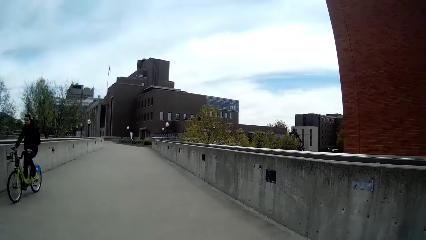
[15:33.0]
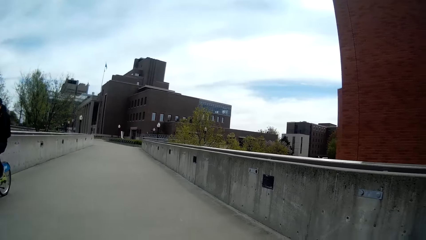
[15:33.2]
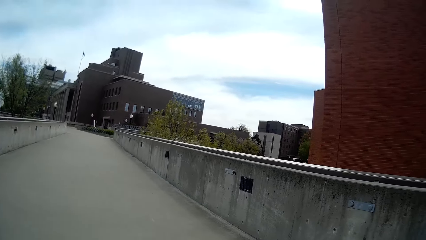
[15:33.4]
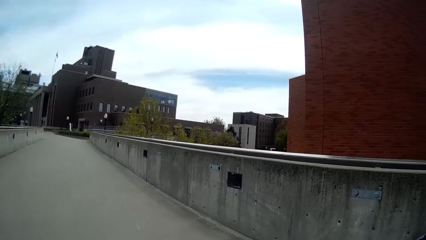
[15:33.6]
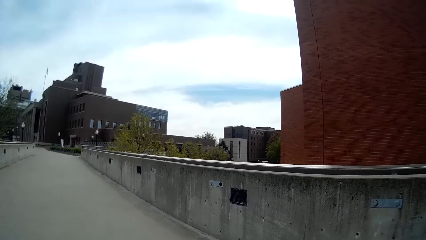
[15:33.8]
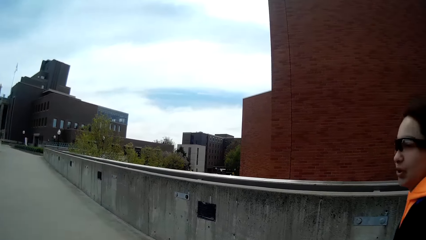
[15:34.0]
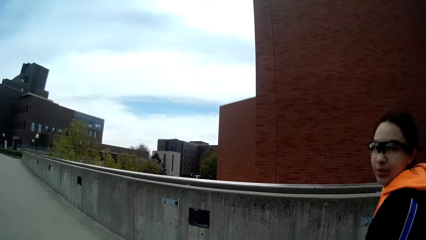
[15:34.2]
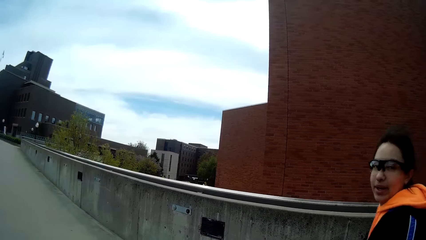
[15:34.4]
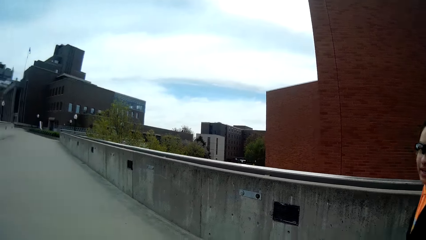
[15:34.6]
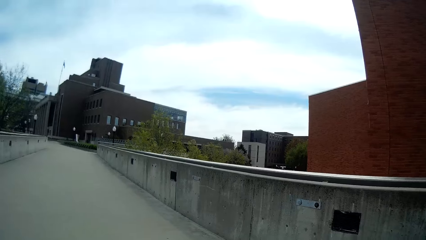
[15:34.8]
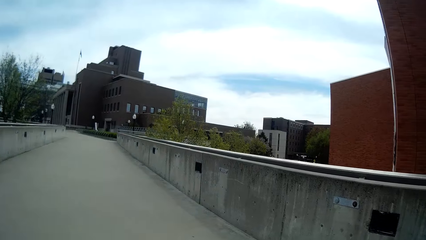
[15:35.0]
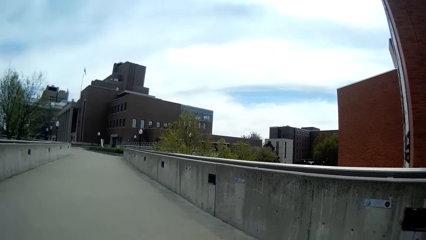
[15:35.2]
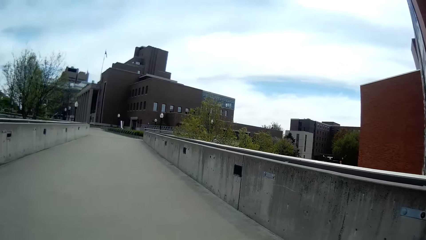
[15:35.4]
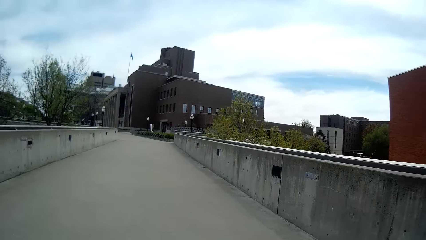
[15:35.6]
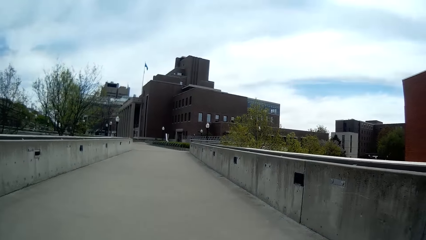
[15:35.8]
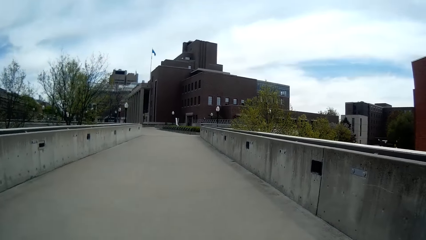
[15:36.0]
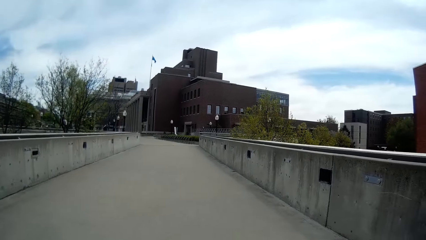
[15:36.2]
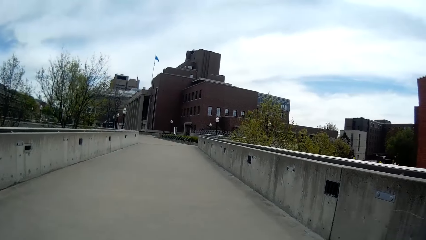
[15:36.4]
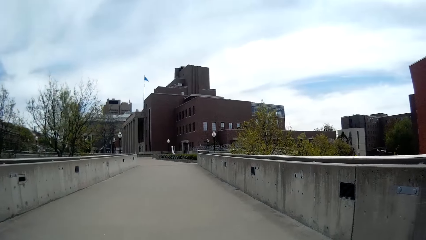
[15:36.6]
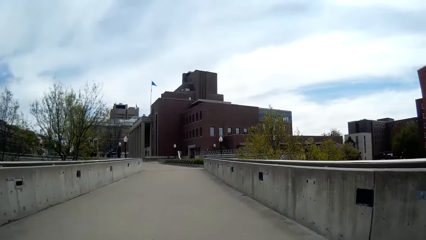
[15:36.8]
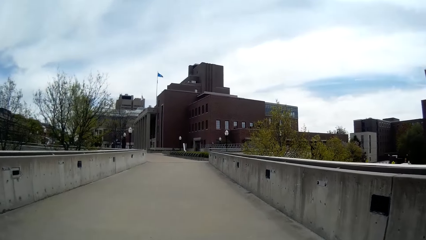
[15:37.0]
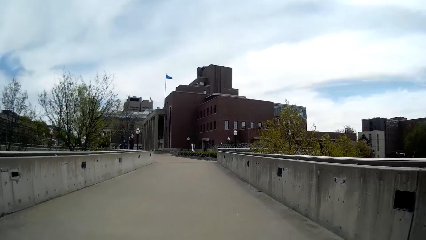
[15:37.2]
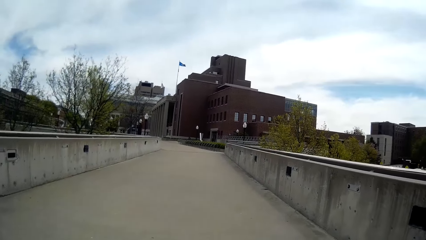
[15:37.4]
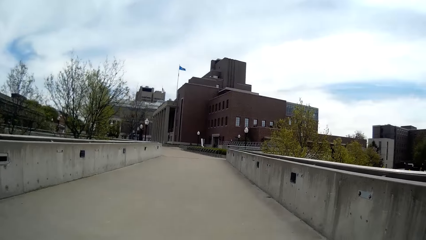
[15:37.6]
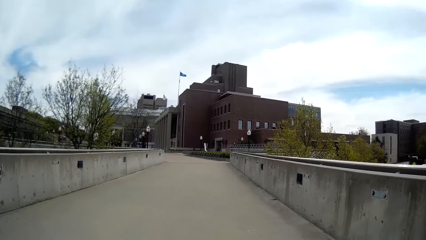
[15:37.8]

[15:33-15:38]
A man rides a bicycle past the camera wearer.
